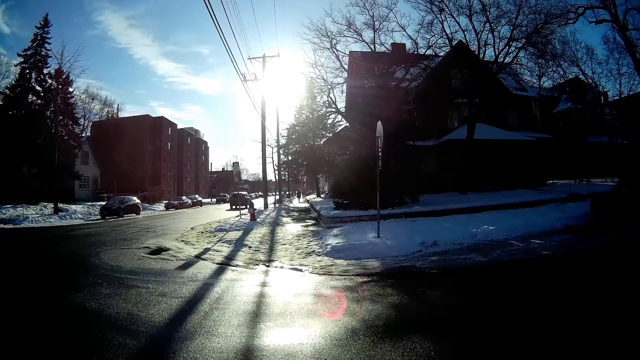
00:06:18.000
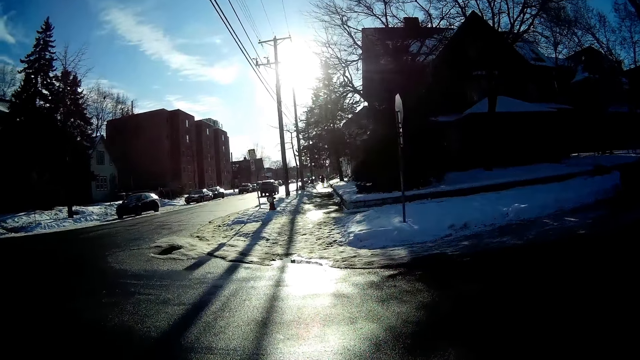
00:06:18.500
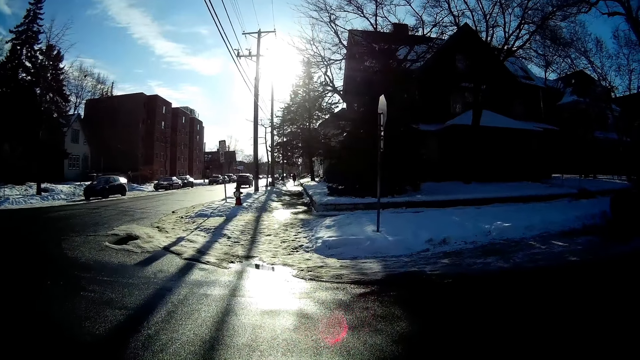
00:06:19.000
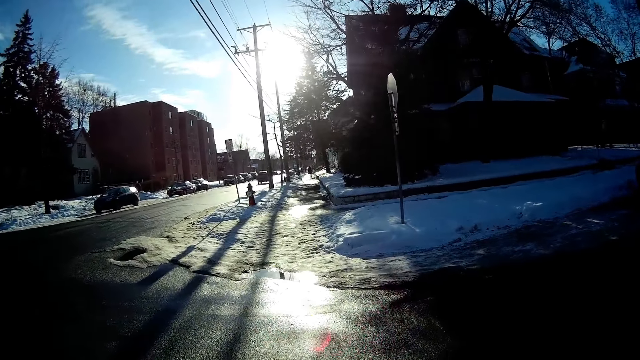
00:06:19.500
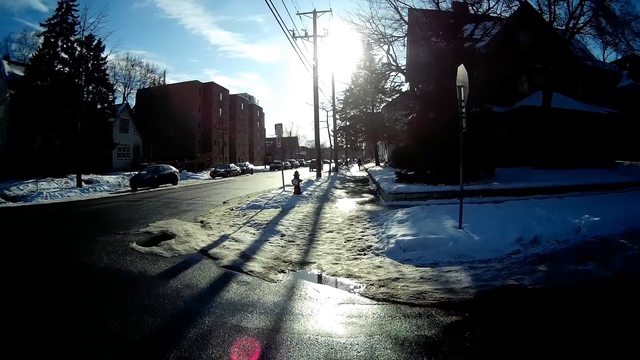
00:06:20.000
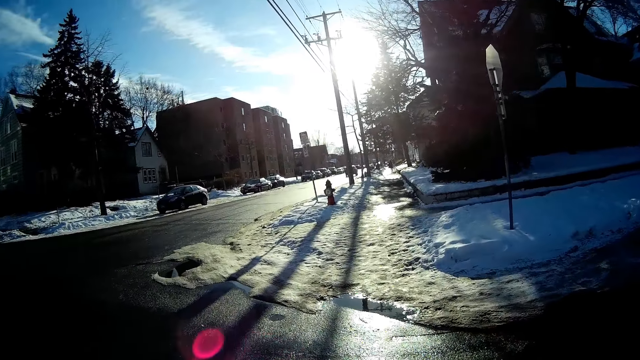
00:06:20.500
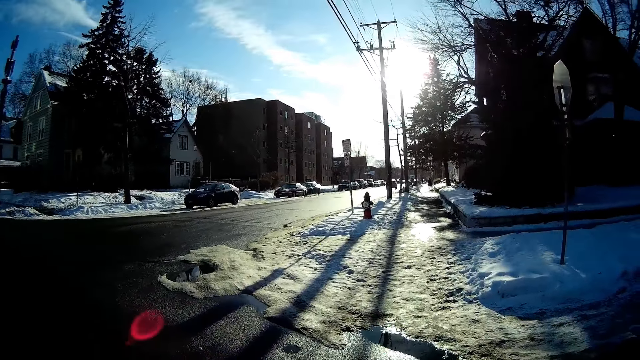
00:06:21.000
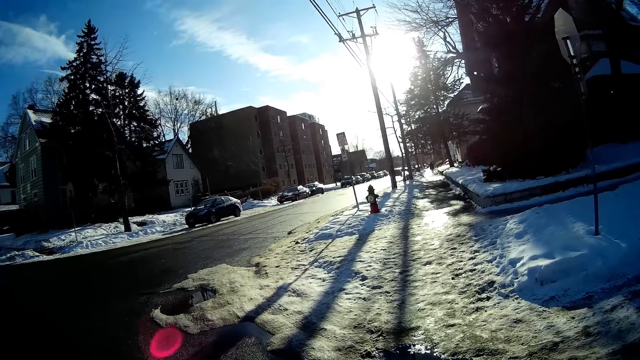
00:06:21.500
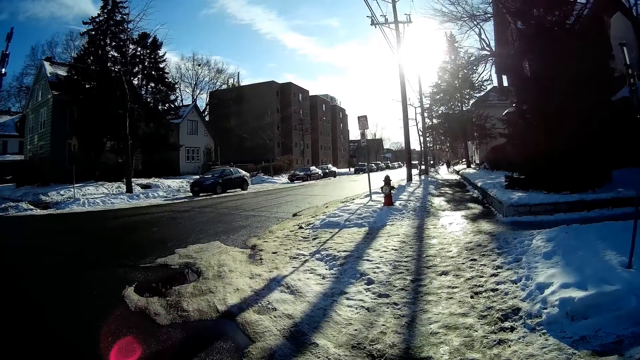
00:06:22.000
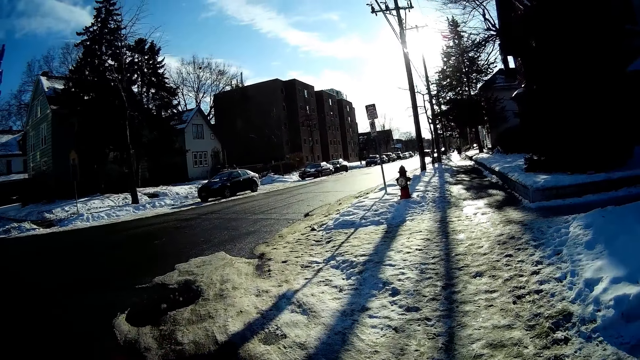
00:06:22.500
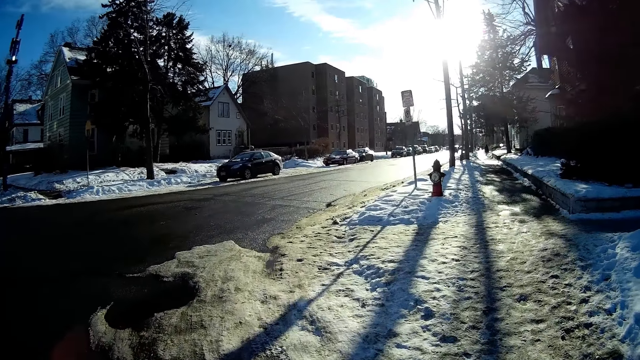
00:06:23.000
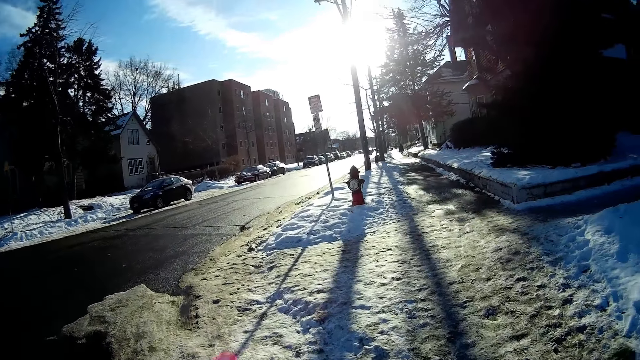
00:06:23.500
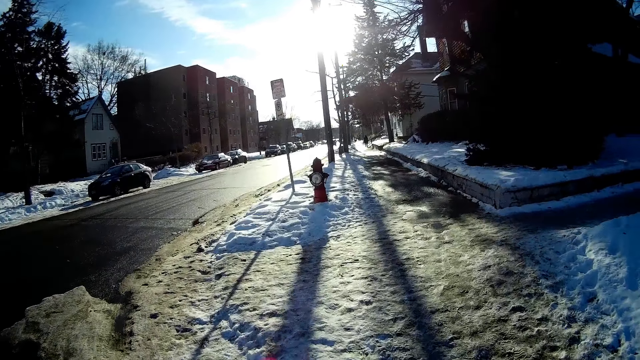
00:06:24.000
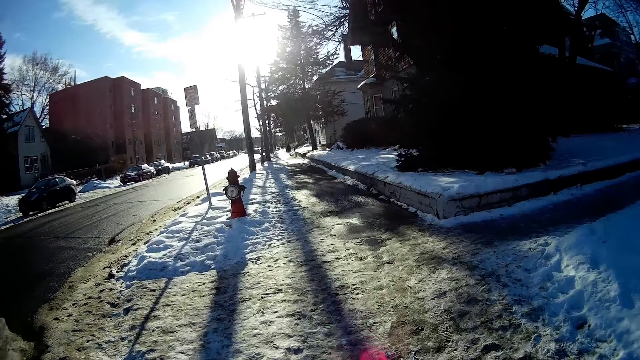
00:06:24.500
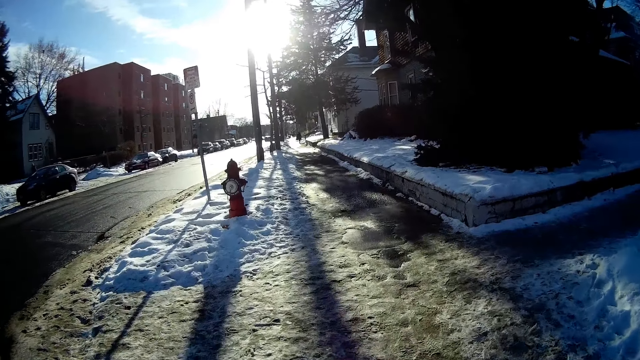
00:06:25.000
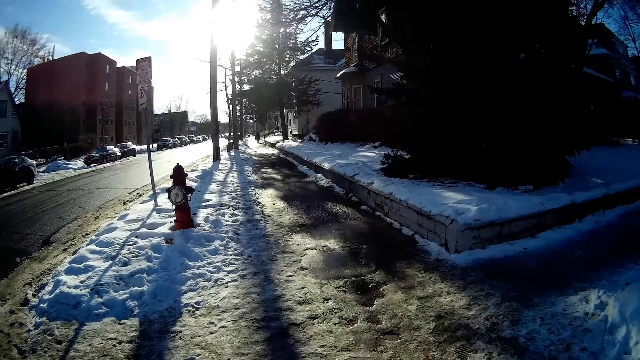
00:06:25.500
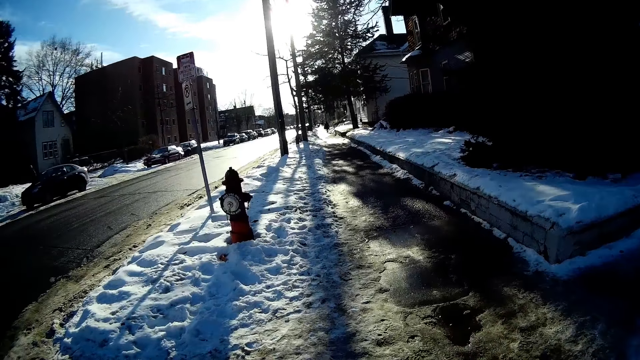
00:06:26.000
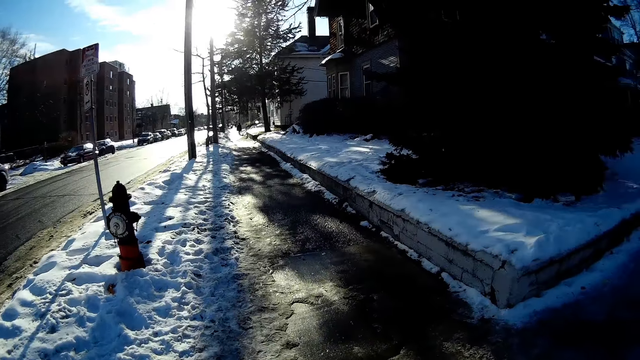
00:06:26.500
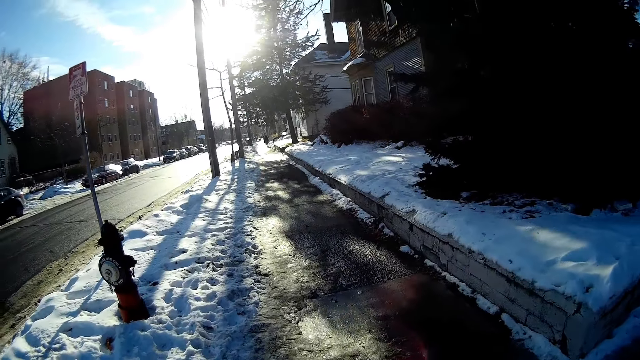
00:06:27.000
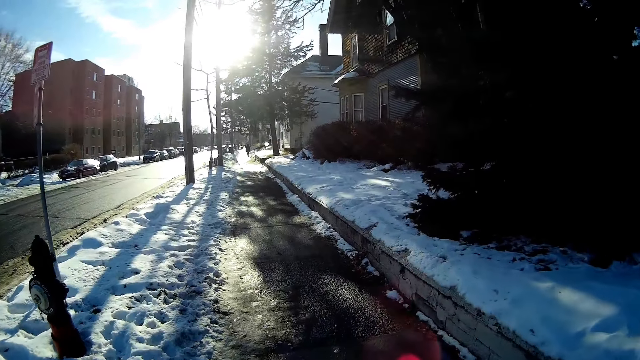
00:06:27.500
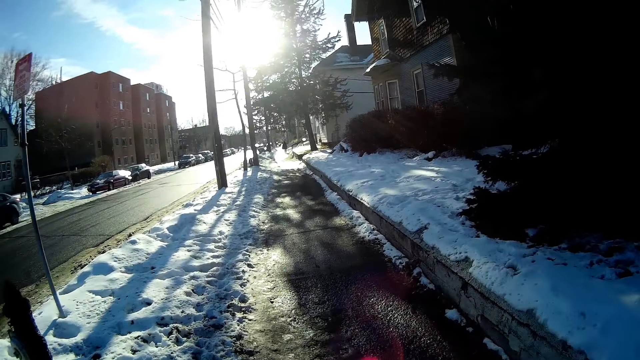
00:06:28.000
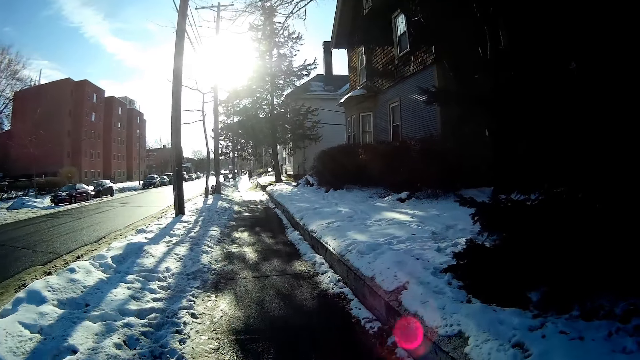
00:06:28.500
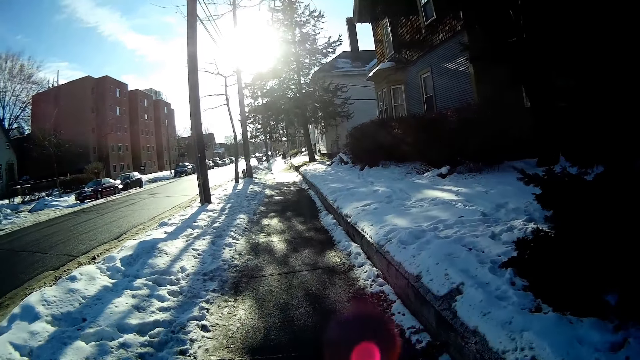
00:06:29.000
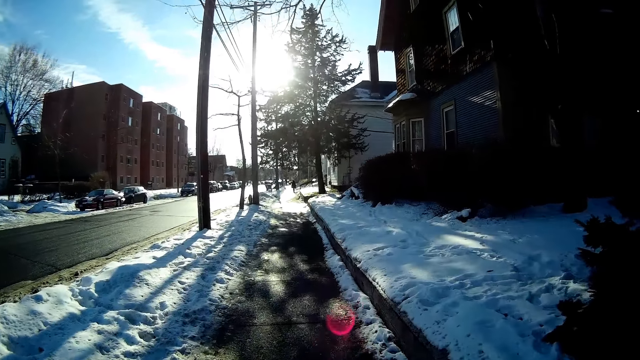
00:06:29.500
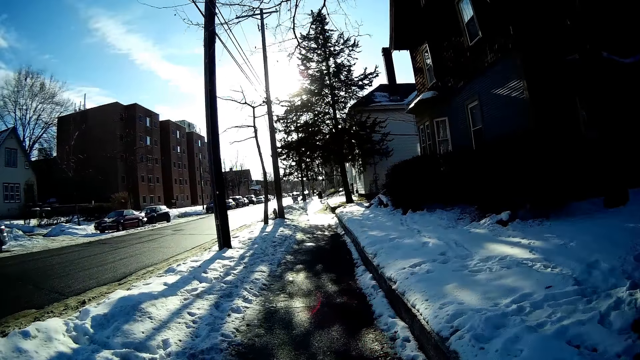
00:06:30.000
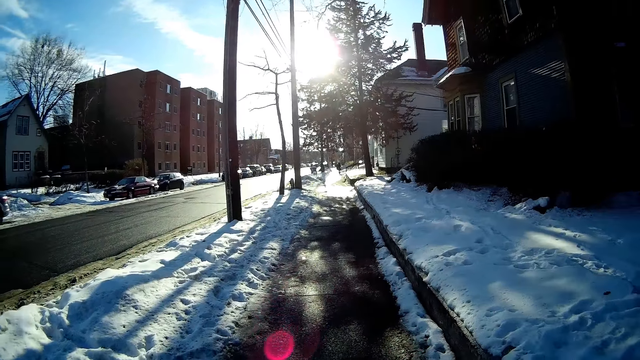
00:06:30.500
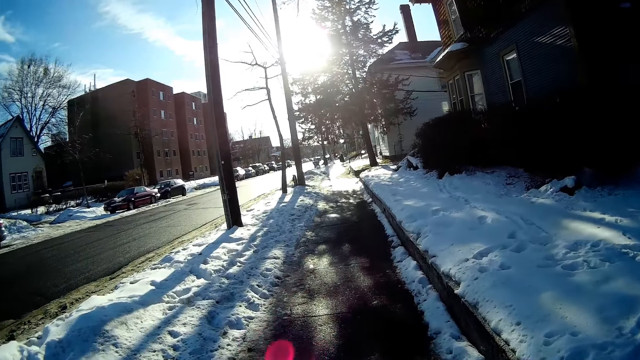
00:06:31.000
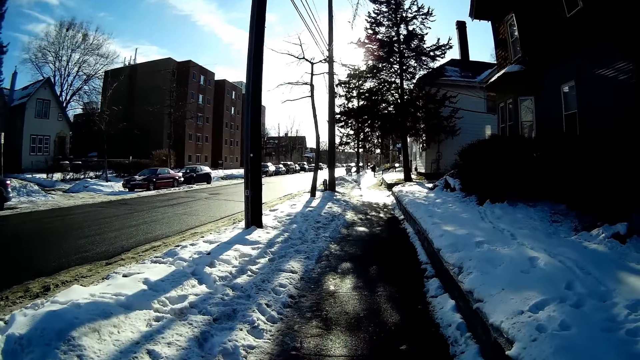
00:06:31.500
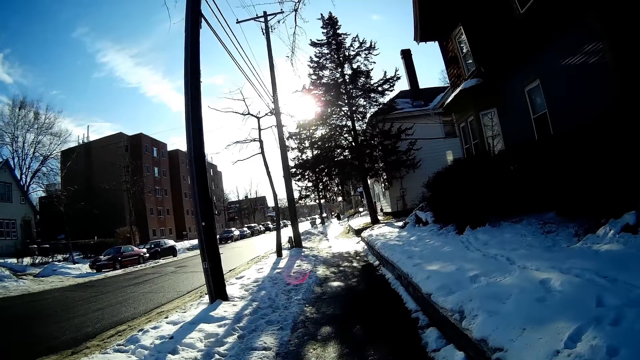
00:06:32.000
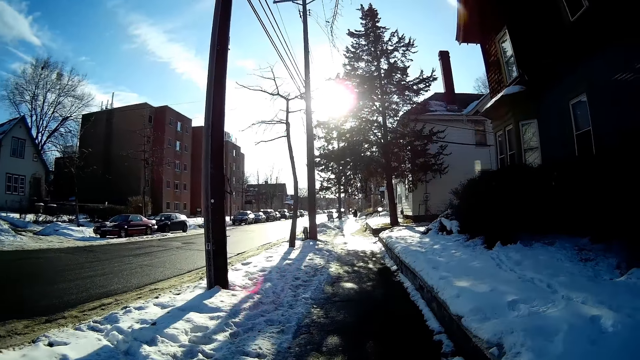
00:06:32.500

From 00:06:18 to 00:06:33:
The camera wearer walks on the pathway.

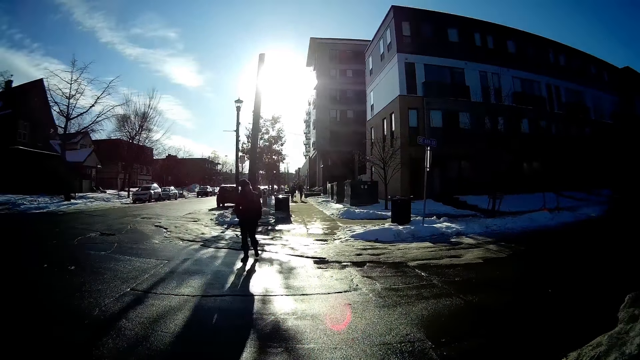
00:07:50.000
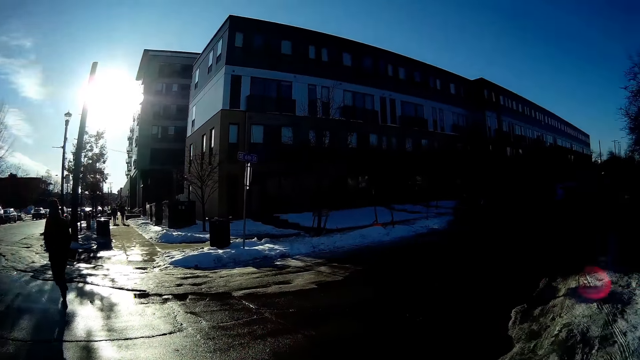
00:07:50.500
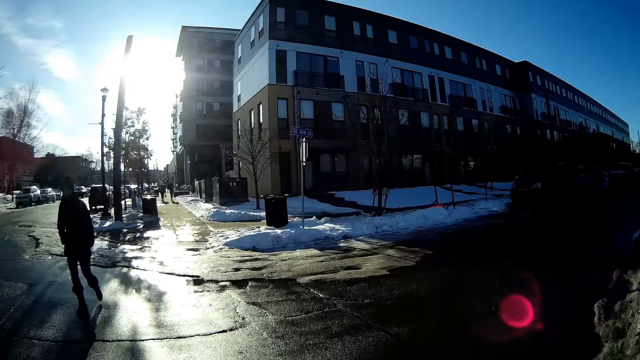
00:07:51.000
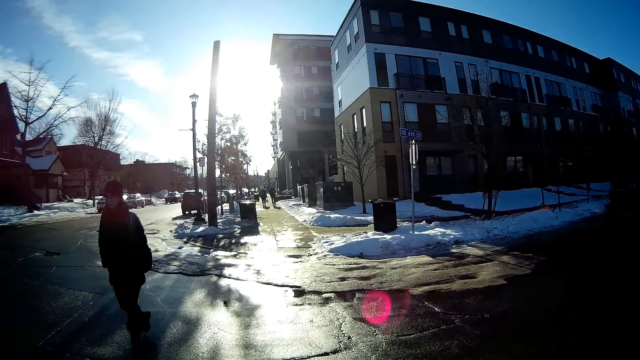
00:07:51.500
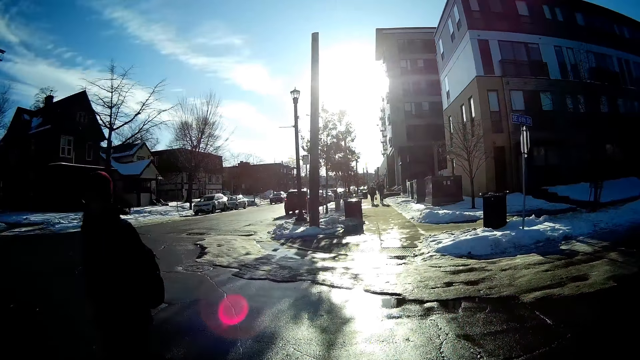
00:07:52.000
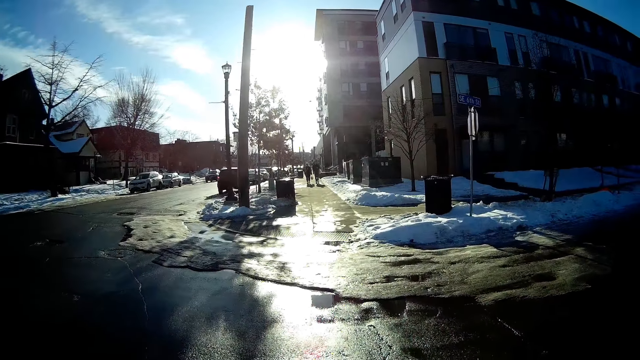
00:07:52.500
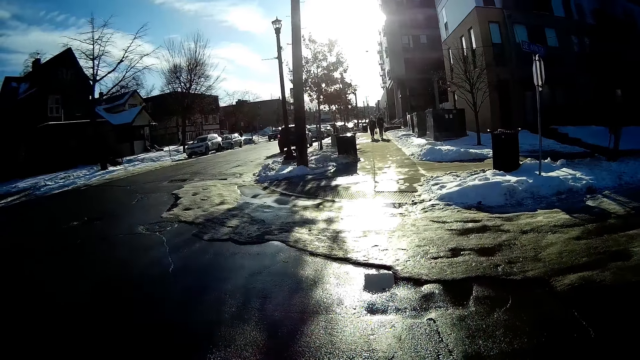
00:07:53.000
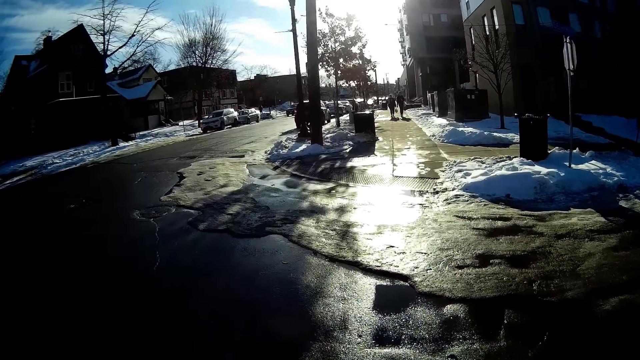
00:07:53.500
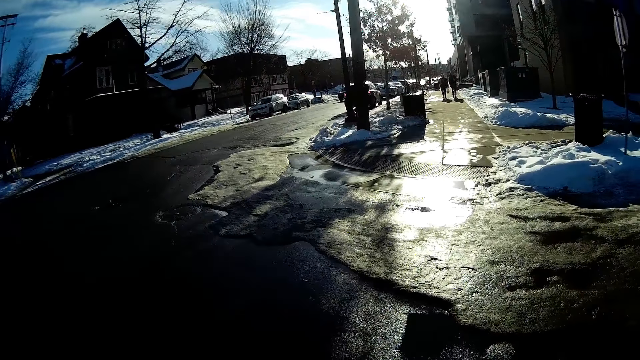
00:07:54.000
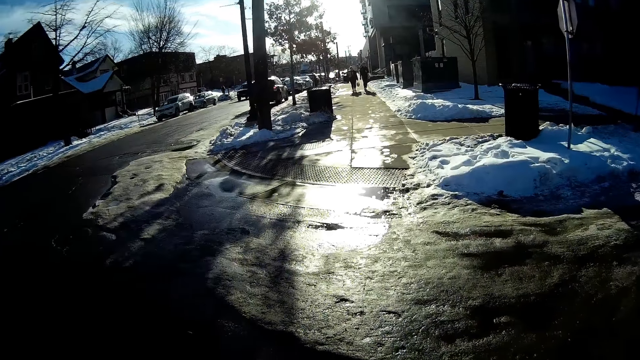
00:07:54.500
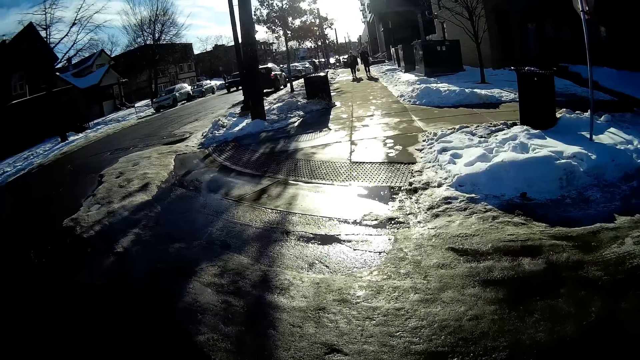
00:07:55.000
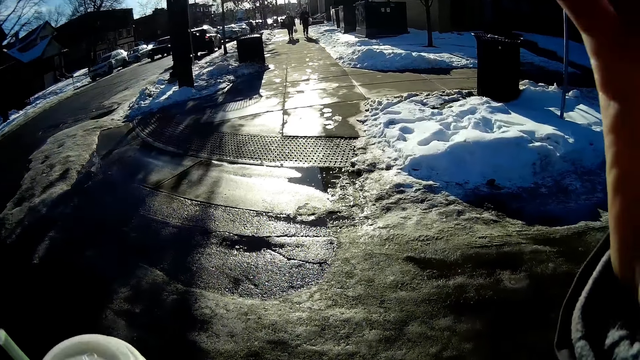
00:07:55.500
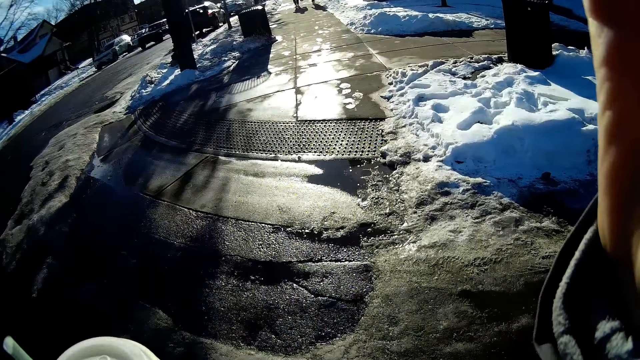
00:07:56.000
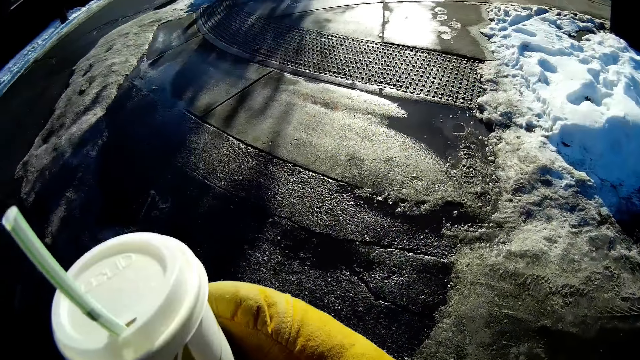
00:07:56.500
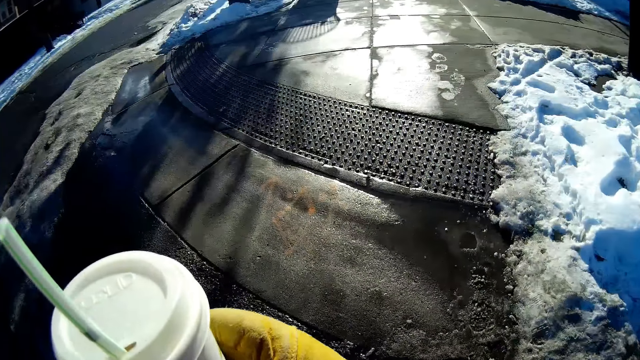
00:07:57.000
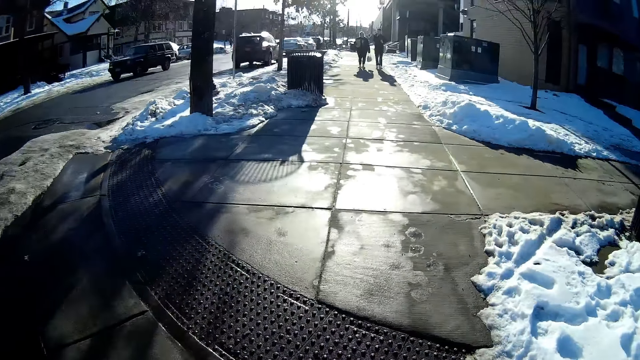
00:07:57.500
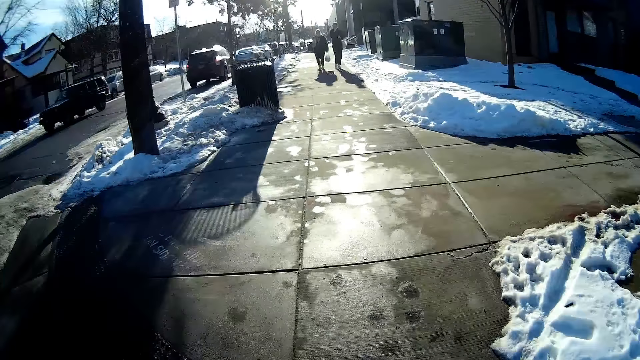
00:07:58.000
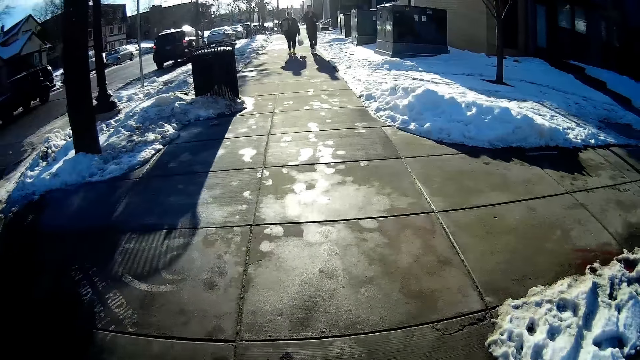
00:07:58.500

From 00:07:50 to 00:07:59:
A woman walks past the camera wearer. The camera wearer adjusts a camera on her head with her right hand.
